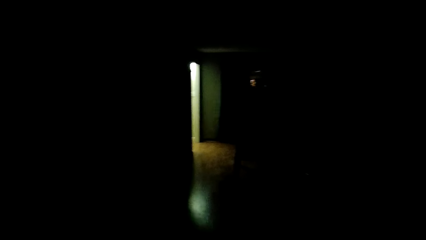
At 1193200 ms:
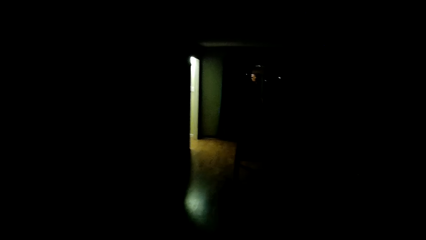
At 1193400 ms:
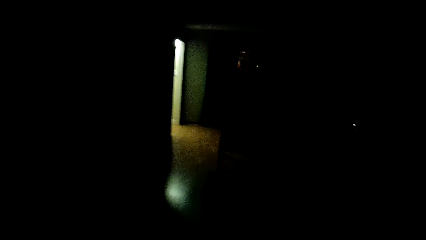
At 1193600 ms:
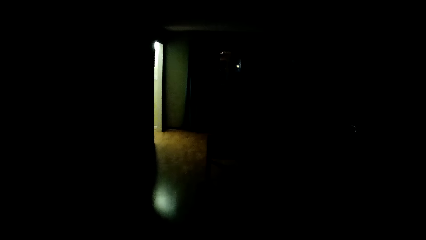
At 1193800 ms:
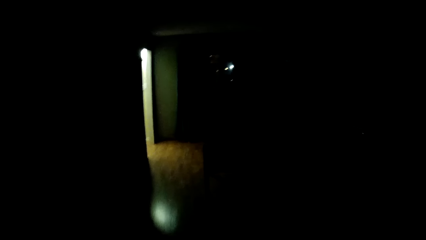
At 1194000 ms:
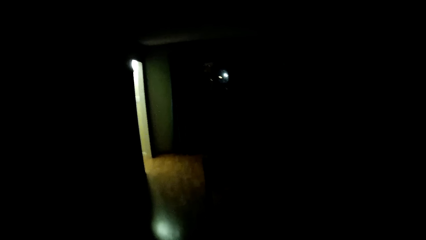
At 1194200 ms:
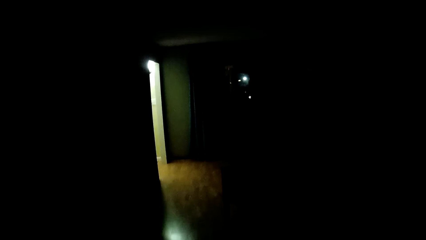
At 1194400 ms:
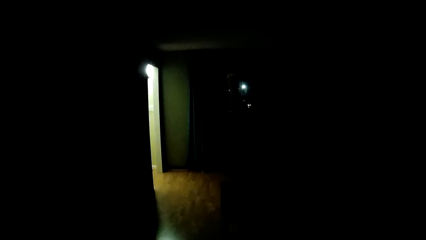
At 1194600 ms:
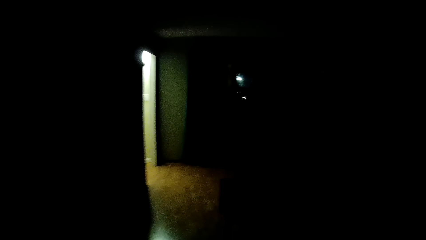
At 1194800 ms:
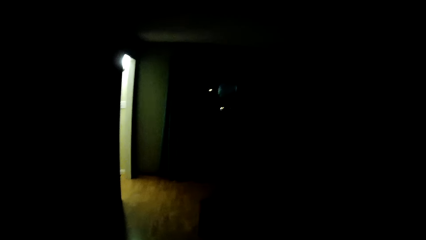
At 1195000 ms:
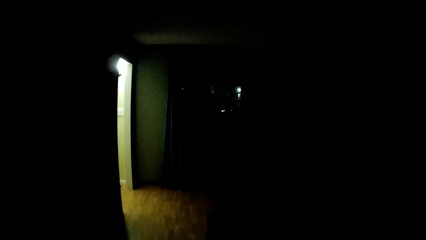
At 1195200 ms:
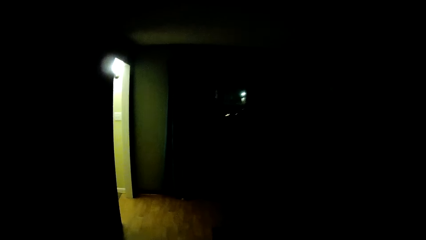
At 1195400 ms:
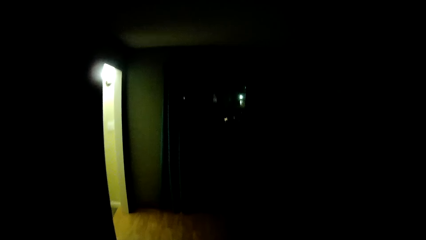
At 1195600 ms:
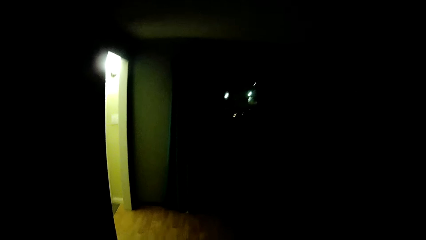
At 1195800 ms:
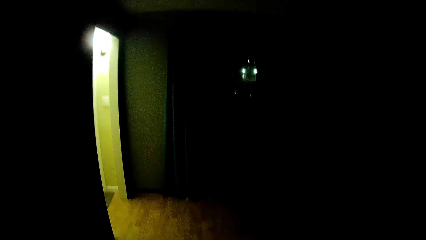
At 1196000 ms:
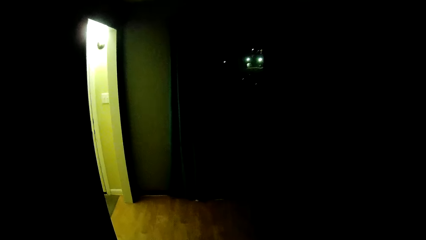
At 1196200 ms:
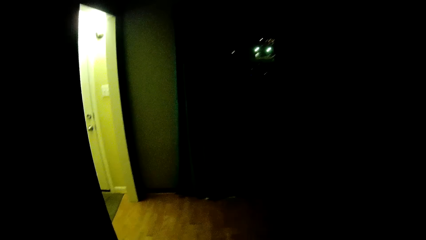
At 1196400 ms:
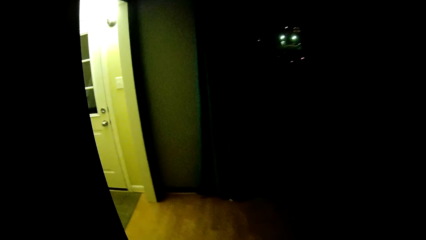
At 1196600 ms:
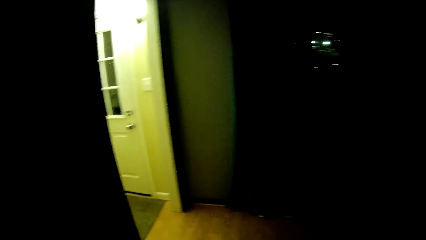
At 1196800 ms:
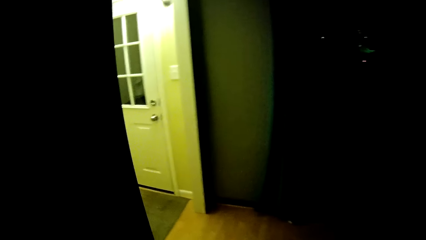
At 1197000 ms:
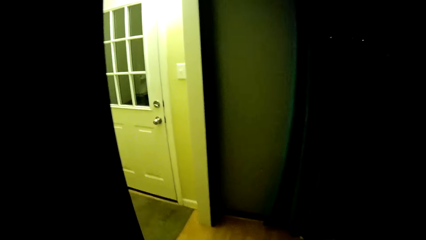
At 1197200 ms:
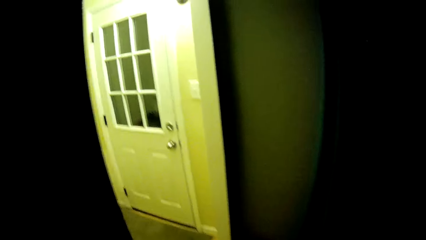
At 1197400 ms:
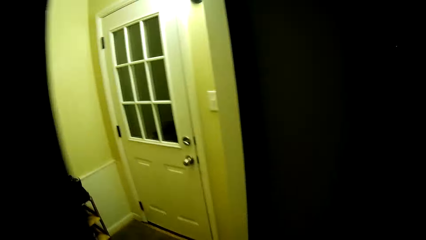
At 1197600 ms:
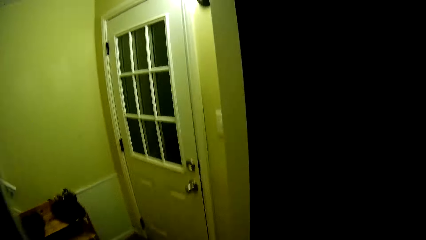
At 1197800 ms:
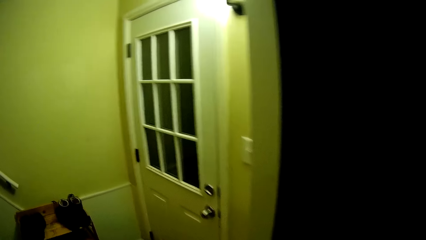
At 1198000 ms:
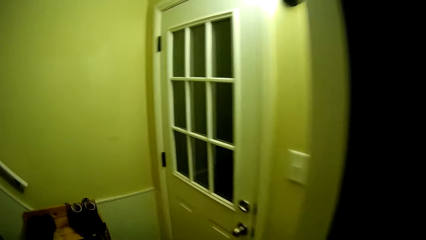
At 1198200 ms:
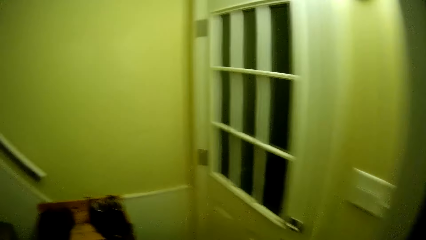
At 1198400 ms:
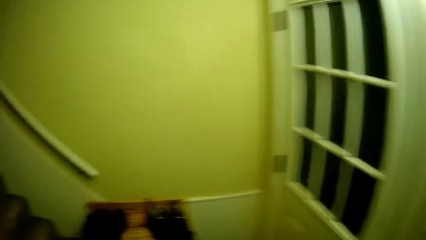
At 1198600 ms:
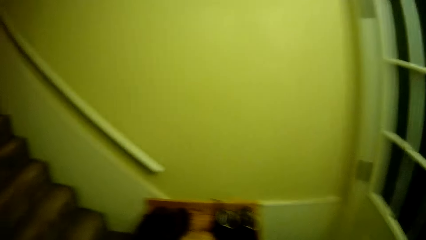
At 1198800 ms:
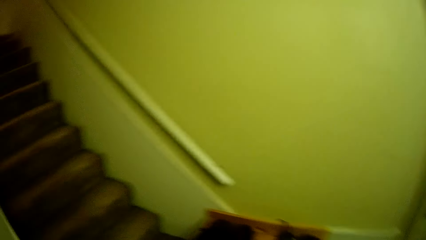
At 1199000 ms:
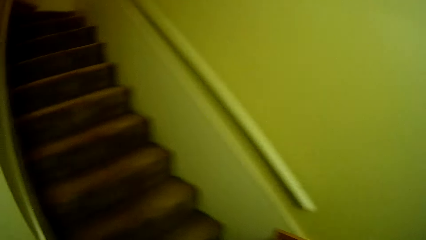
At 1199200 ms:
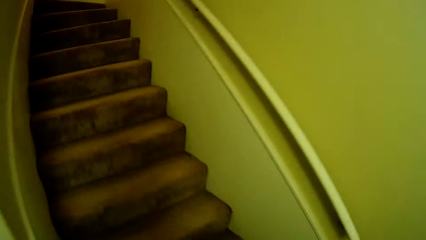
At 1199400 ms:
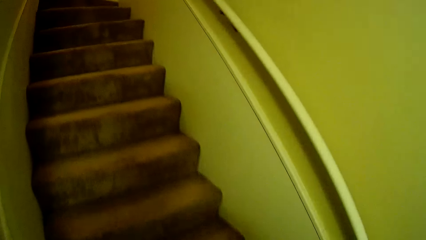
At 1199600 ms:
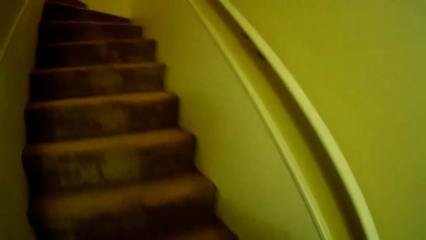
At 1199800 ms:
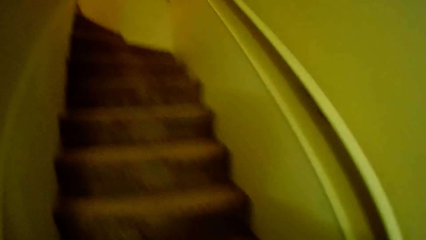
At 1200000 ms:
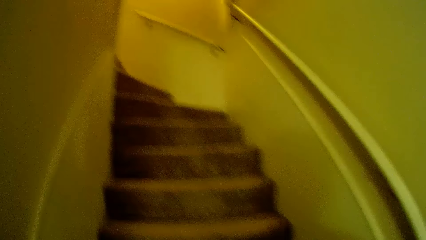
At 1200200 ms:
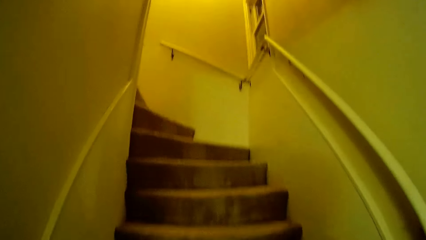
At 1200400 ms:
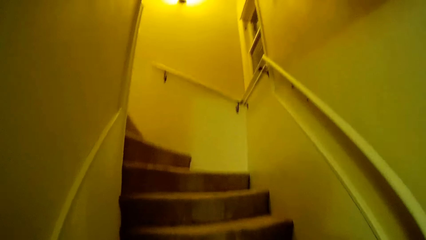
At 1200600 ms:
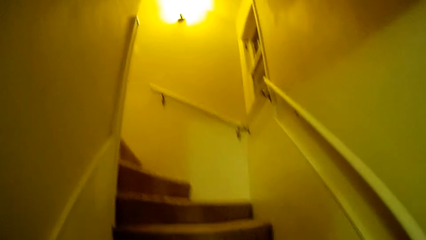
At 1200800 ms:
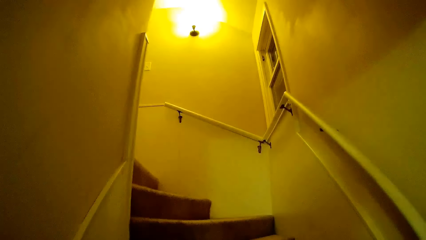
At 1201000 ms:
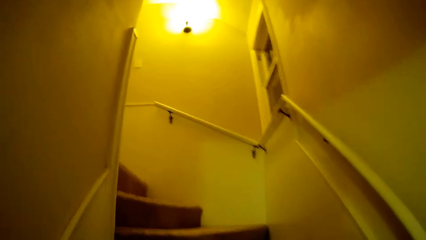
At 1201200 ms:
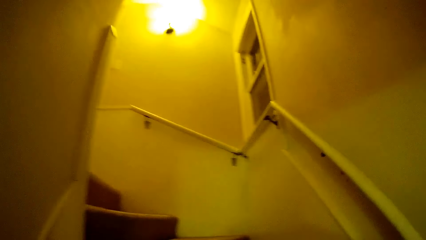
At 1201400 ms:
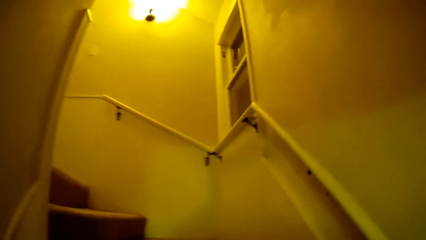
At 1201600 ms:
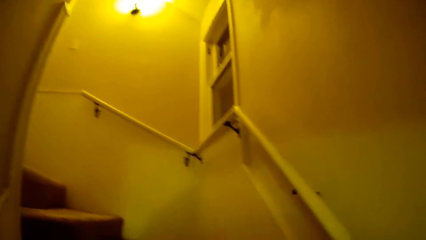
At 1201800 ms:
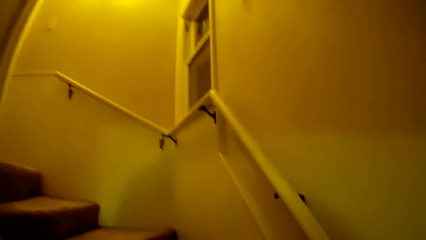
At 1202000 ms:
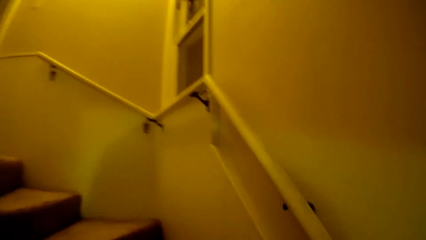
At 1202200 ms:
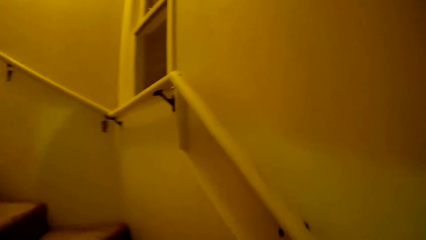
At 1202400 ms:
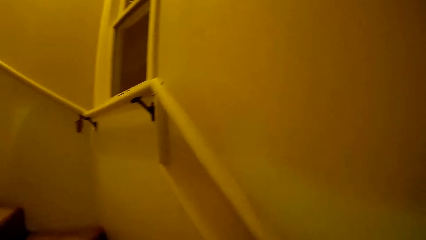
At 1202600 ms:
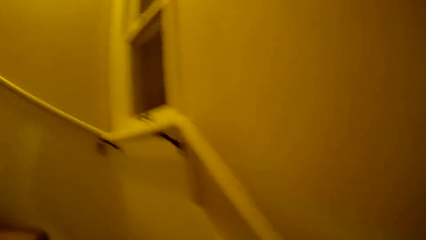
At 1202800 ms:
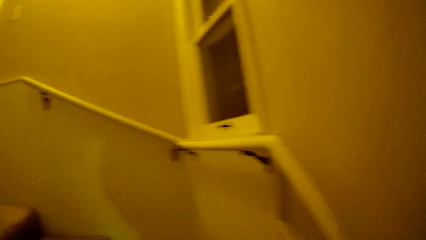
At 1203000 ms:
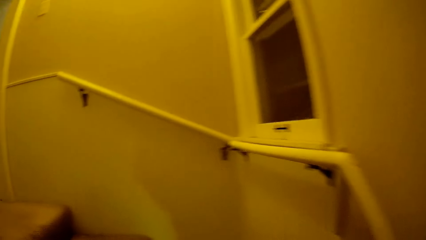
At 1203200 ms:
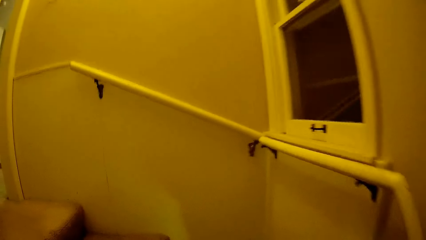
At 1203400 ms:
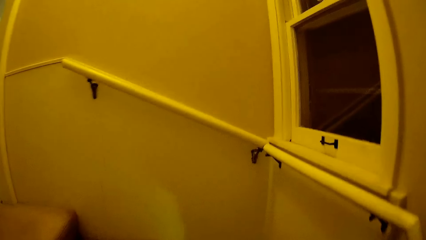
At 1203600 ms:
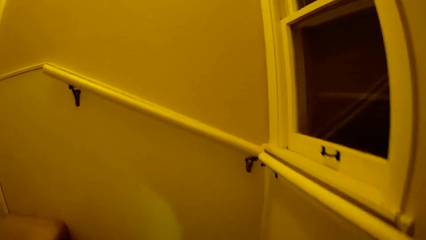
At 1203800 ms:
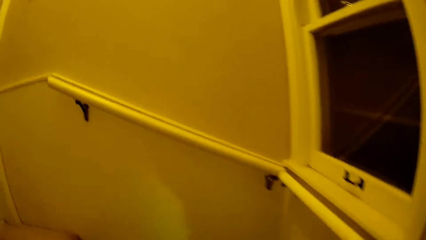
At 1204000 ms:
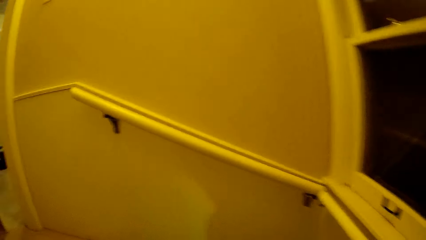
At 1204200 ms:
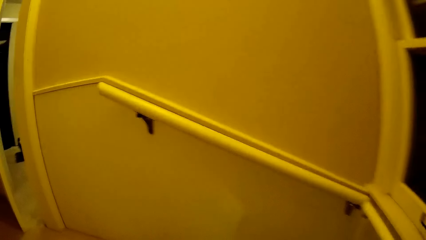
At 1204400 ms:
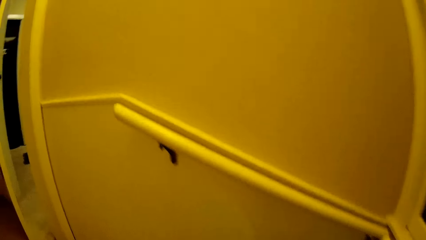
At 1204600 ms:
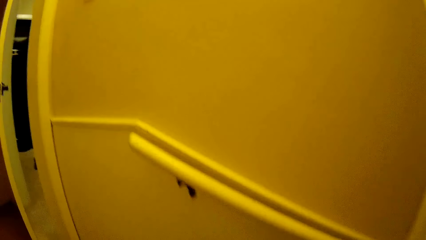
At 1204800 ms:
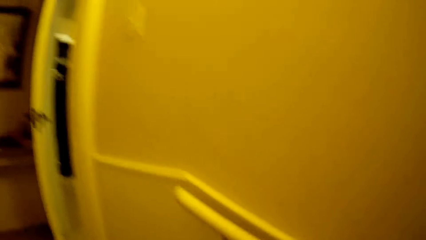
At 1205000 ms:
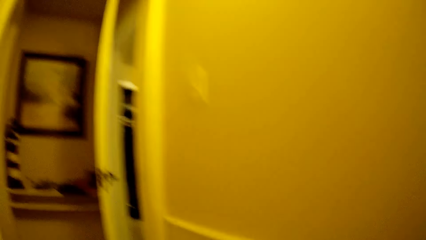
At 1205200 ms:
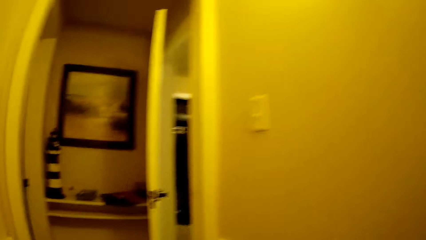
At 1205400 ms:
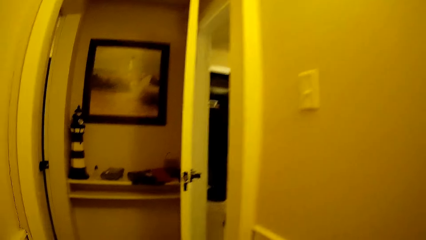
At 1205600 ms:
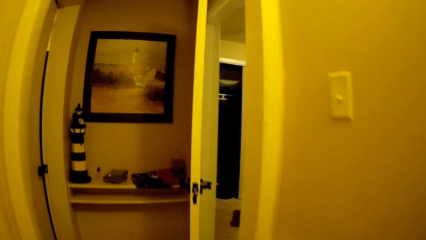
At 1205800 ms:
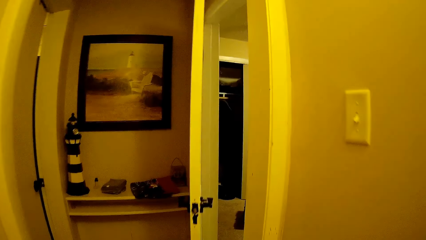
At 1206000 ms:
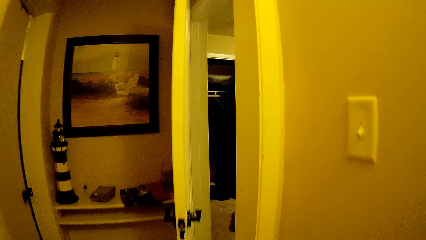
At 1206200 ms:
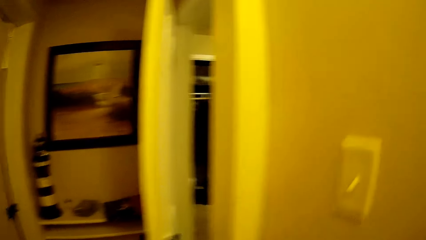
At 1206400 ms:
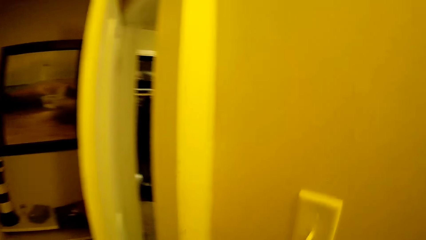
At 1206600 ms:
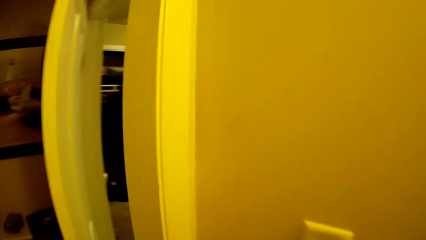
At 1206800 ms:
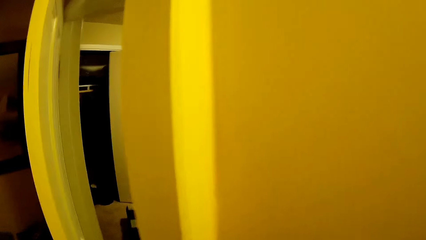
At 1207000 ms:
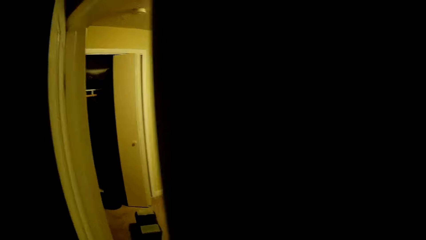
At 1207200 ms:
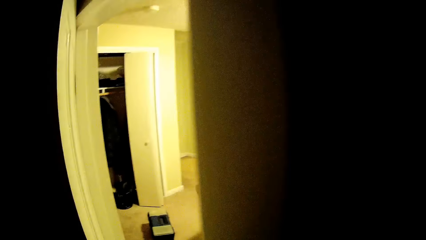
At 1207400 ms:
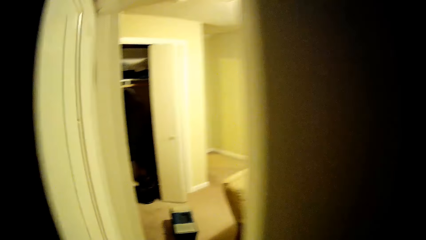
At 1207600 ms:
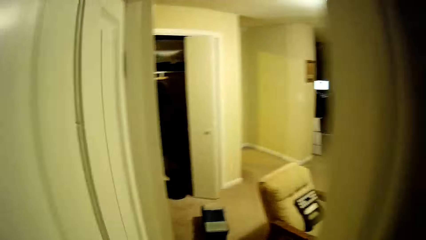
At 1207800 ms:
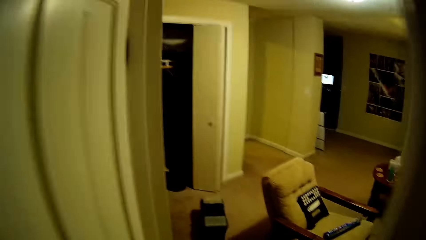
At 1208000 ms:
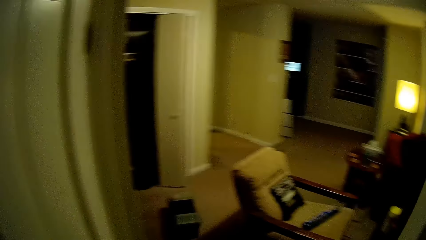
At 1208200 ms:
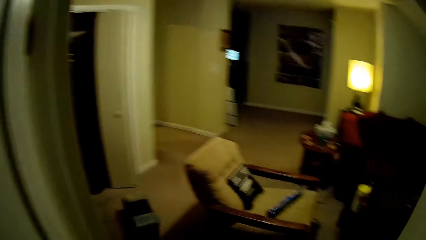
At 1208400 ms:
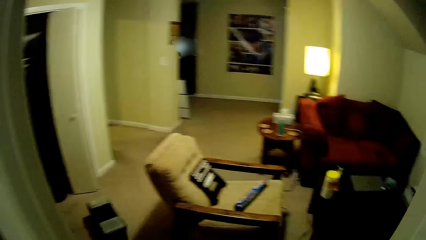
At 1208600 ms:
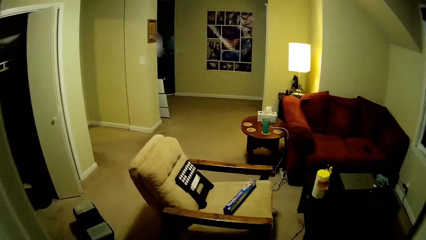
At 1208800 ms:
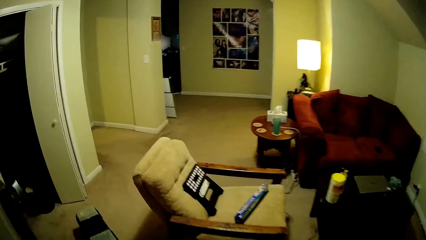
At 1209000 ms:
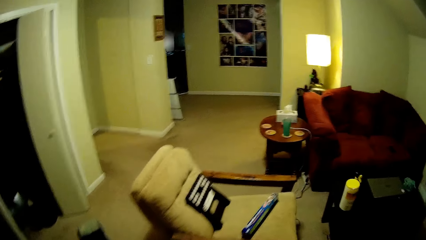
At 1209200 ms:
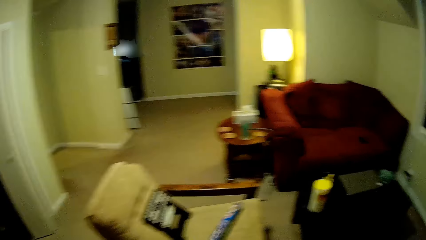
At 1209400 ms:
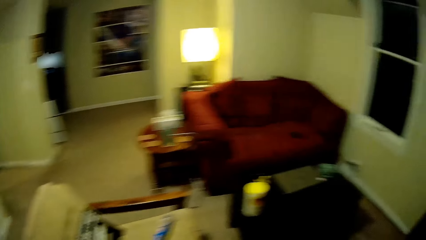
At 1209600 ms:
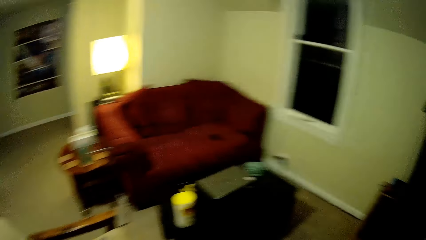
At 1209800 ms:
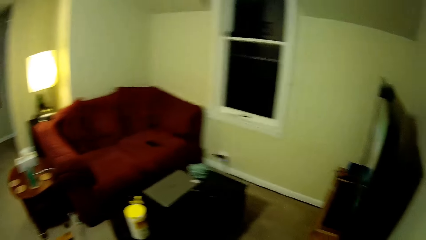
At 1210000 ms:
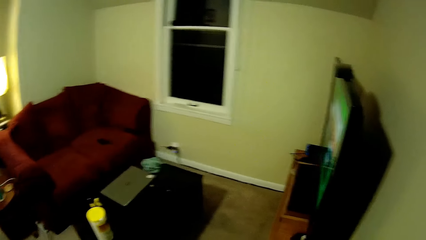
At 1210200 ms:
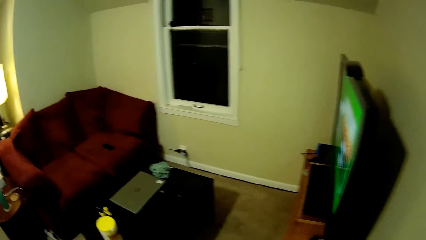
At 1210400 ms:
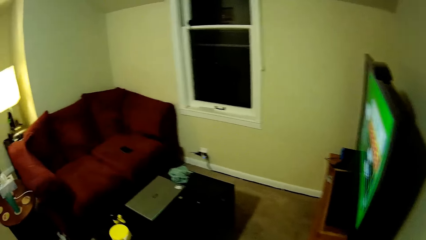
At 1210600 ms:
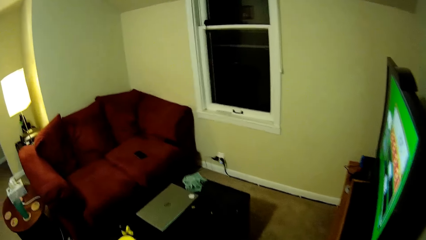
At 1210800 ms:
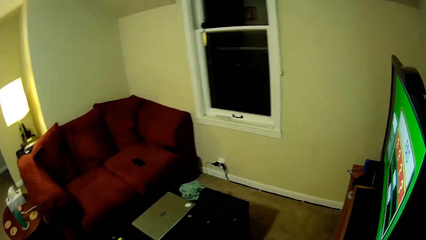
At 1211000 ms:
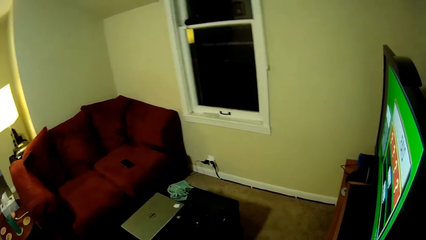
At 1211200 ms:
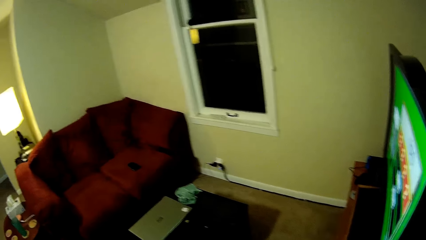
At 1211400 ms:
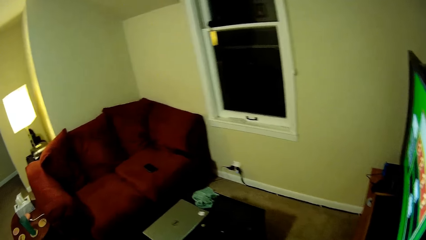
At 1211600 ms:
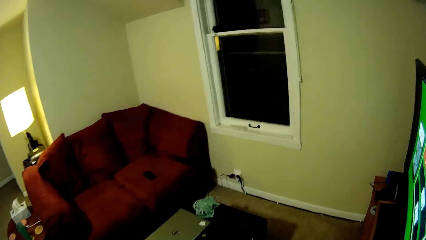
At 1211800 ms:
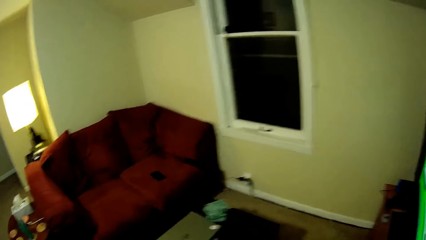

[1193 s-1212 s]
The camera wearer climbs up the stairs. They put off the lights. They walk into a room and look around.
